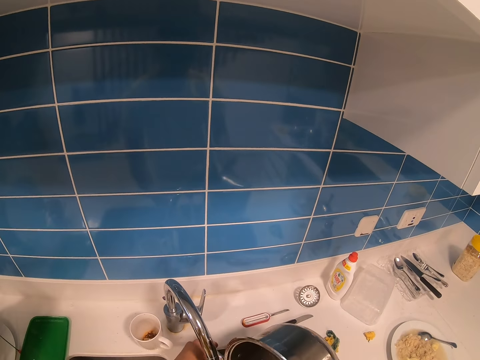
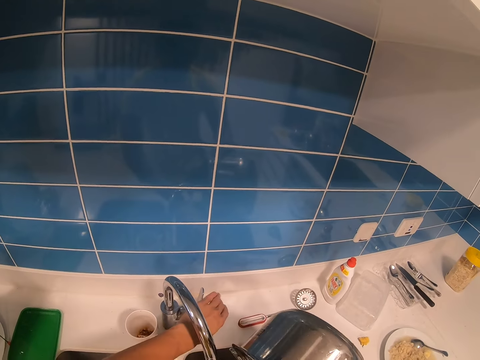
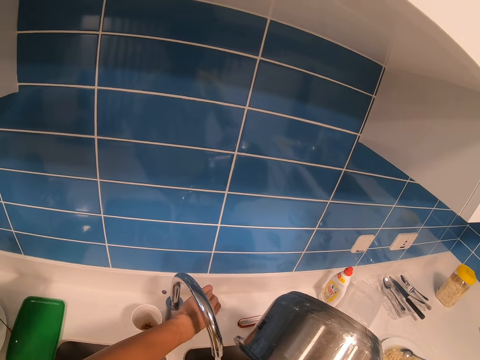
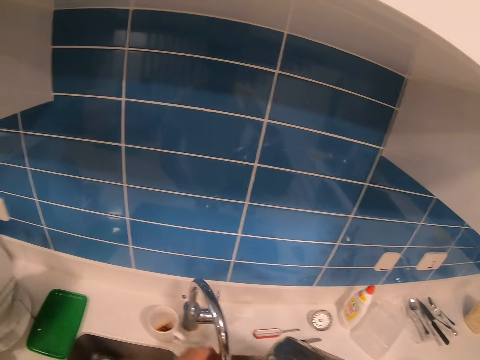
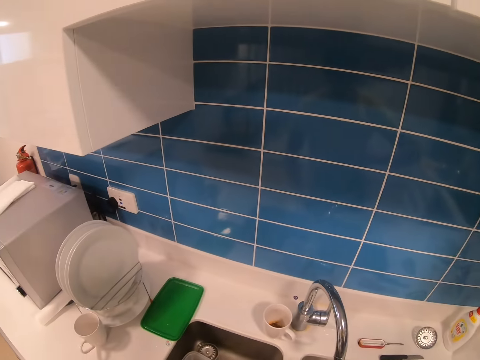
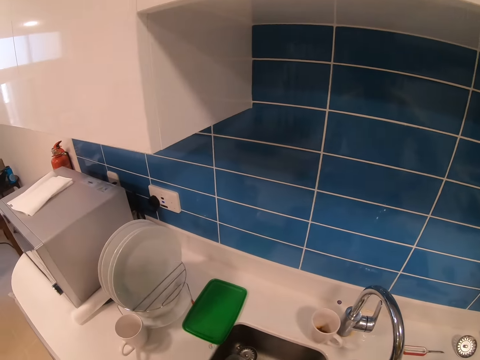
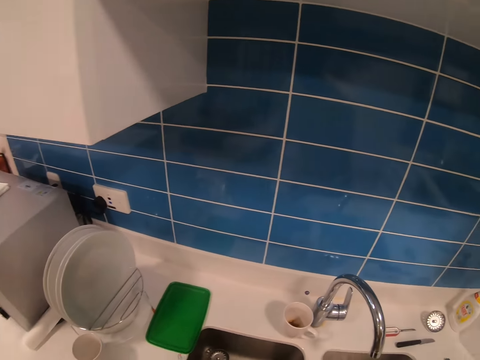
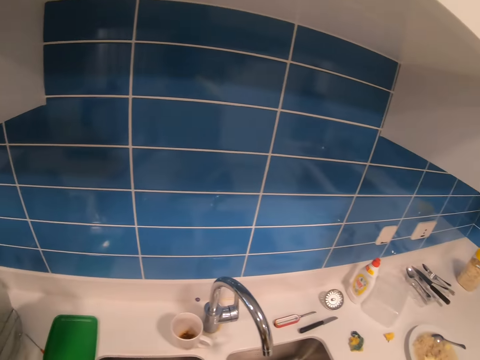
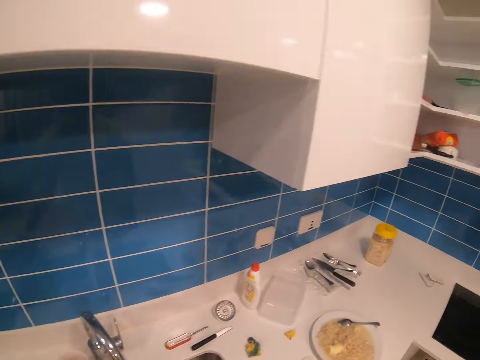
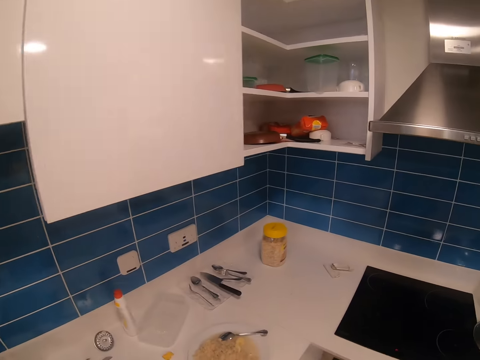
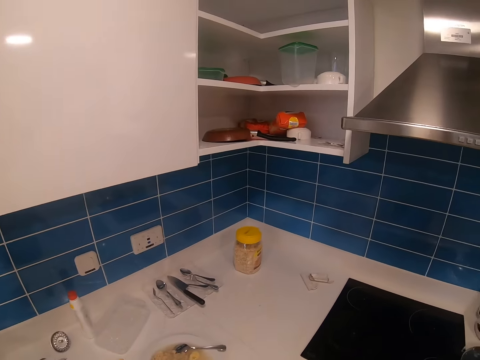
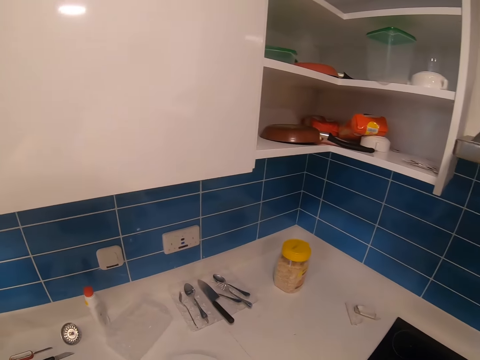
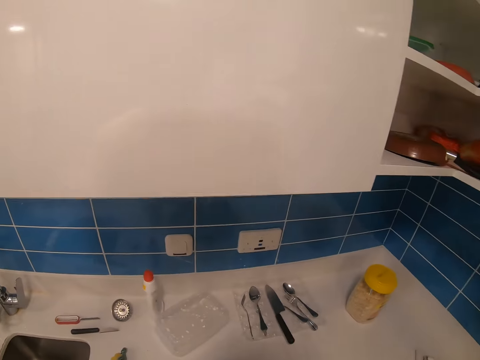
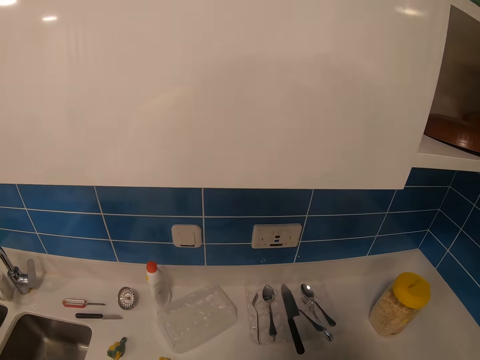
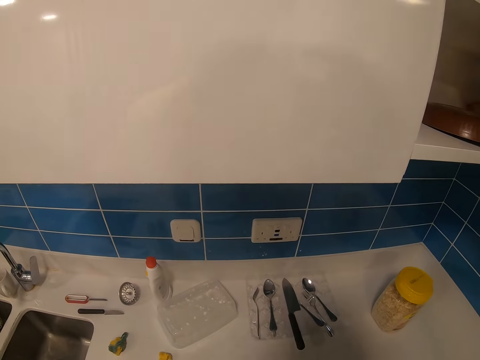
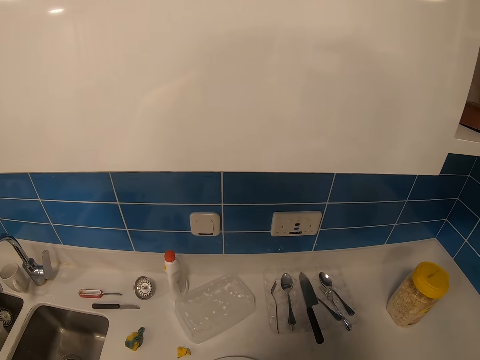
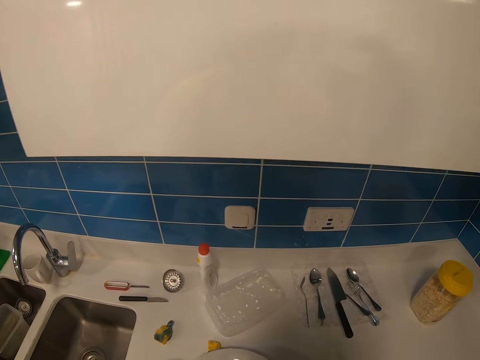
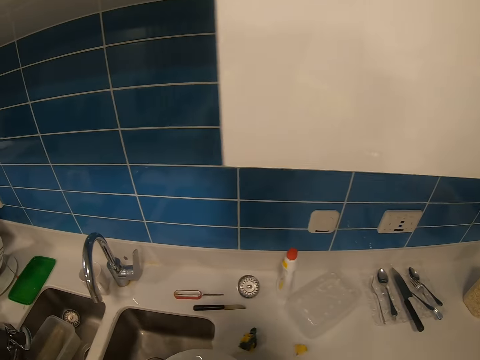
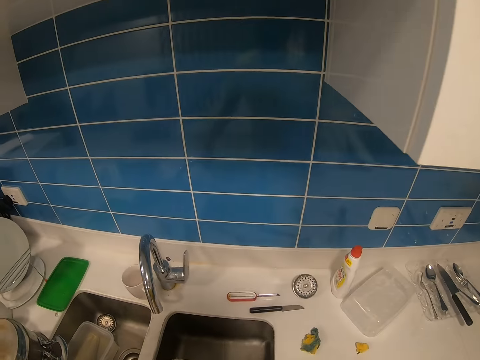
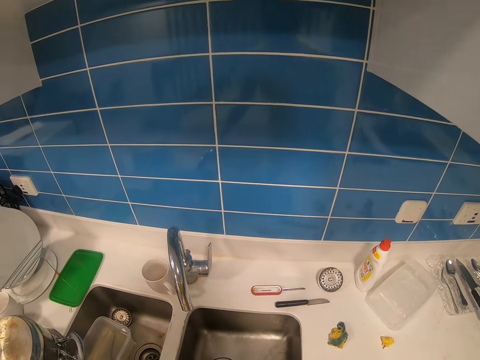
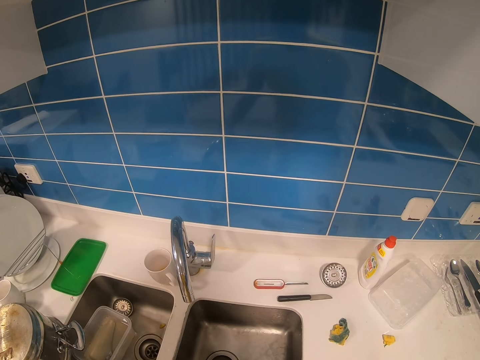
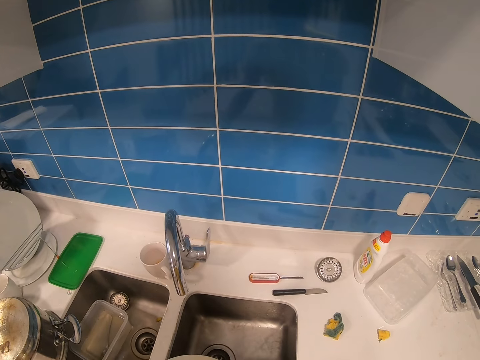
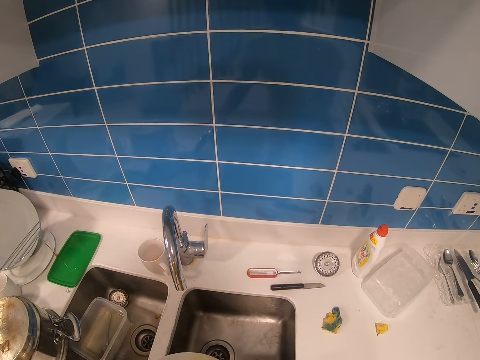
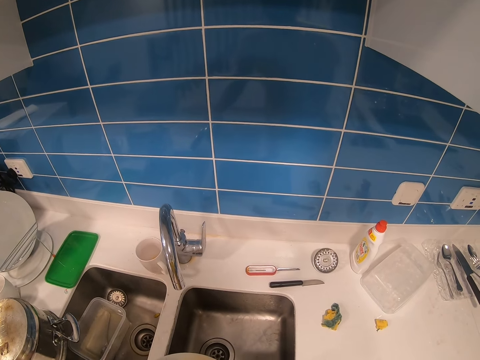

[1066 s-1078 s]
The camera wearer closes the tap. They look around.

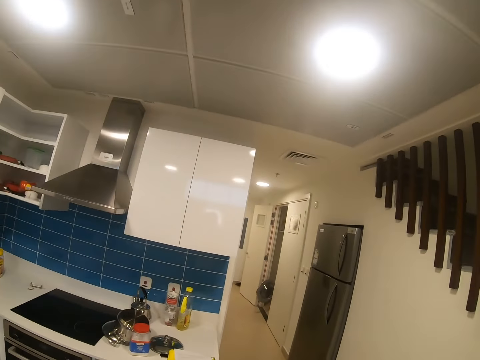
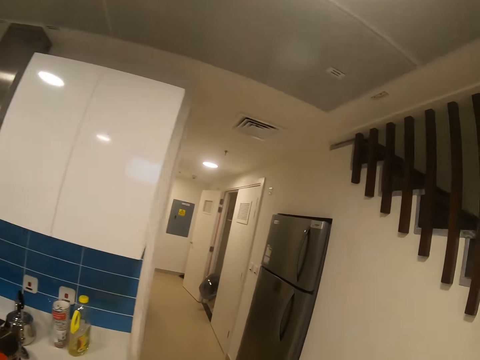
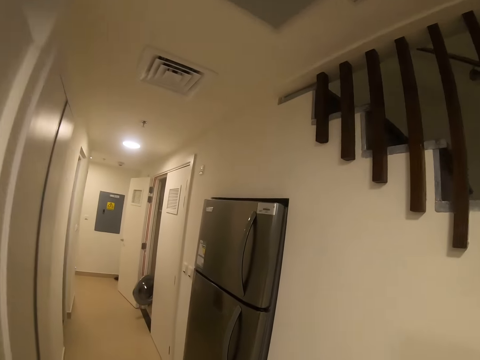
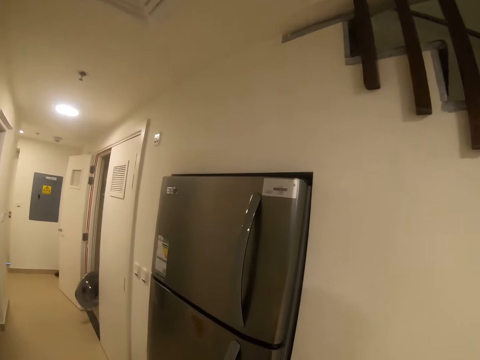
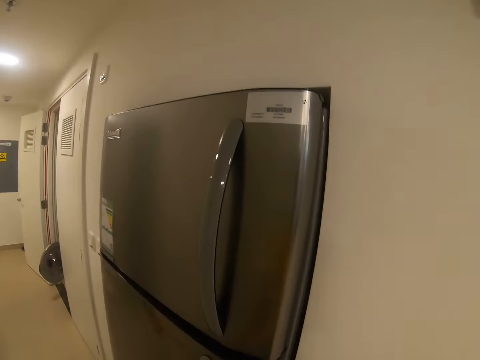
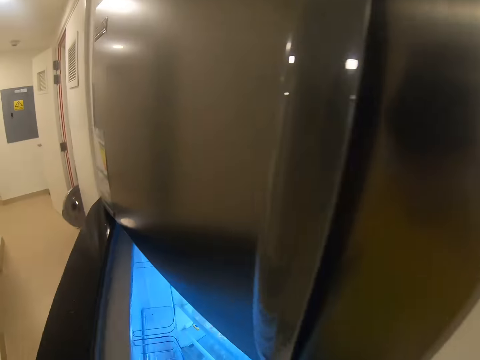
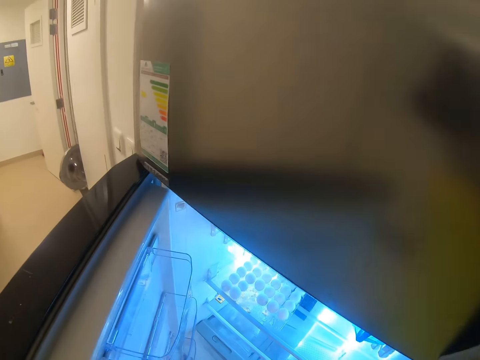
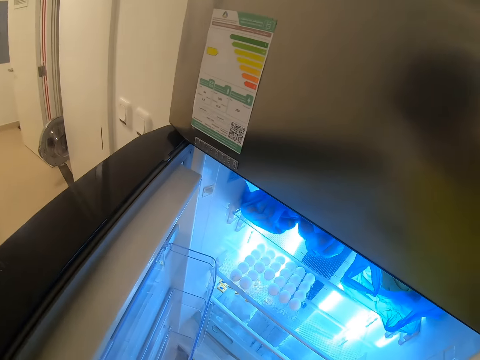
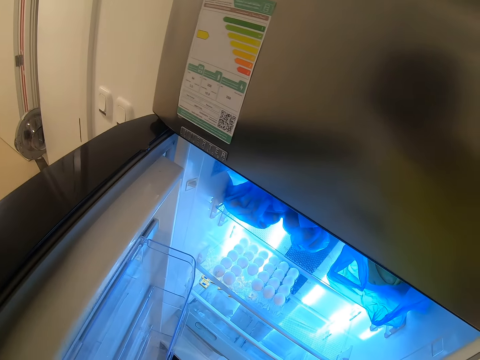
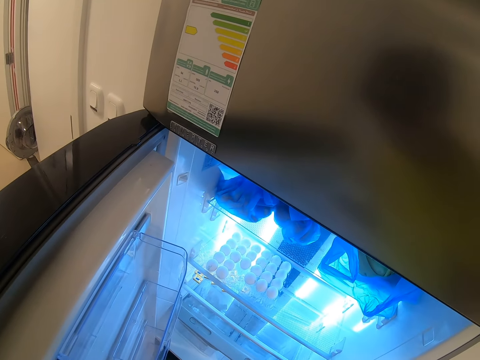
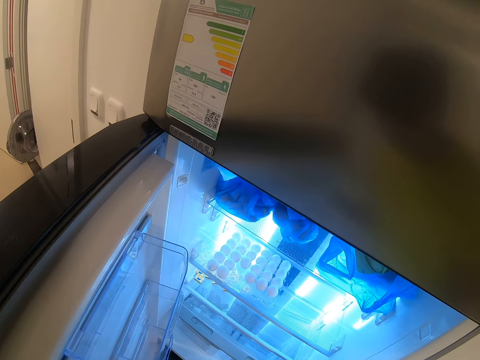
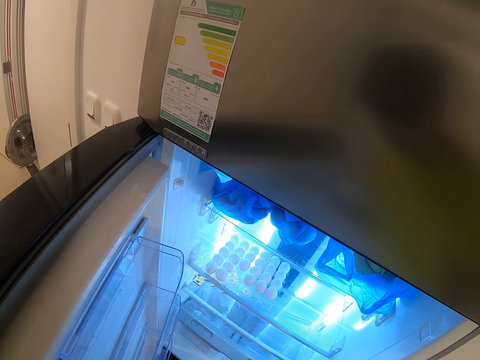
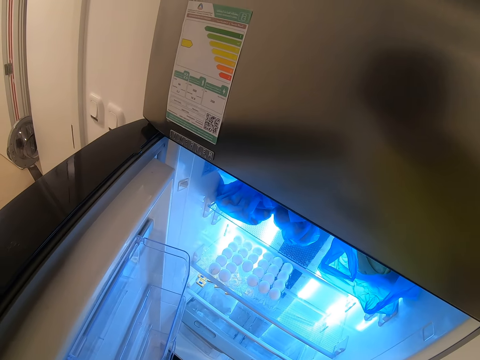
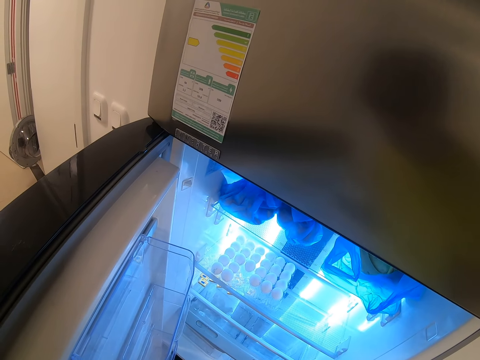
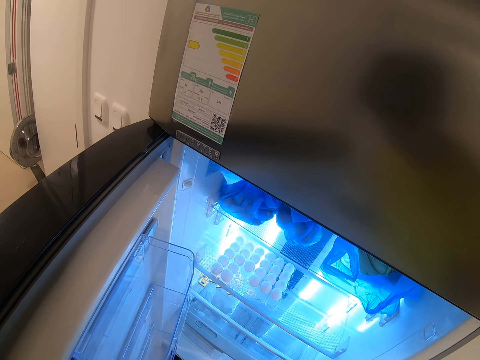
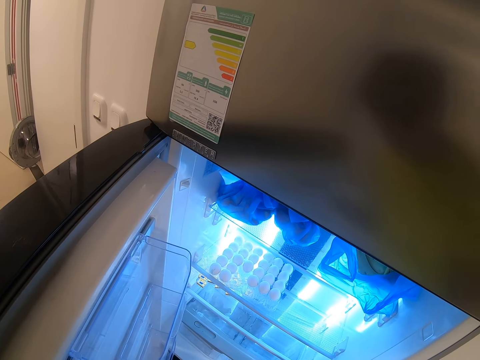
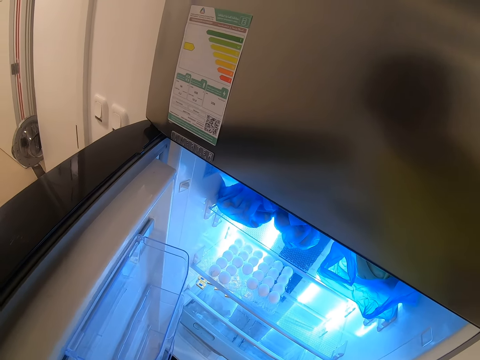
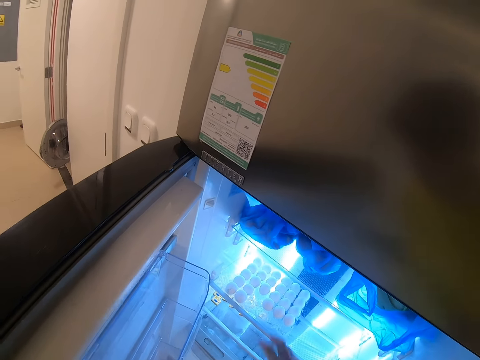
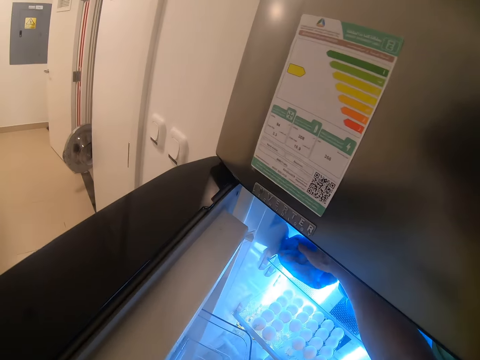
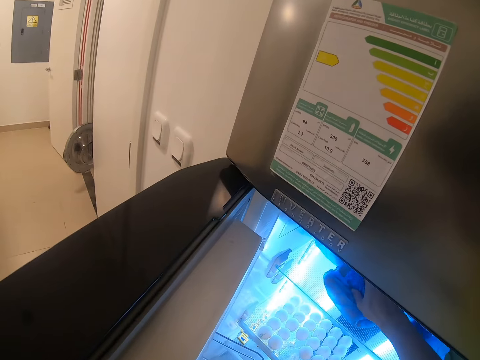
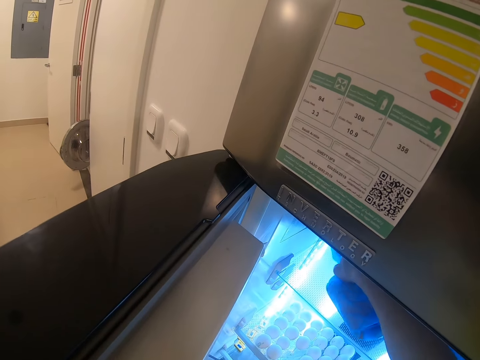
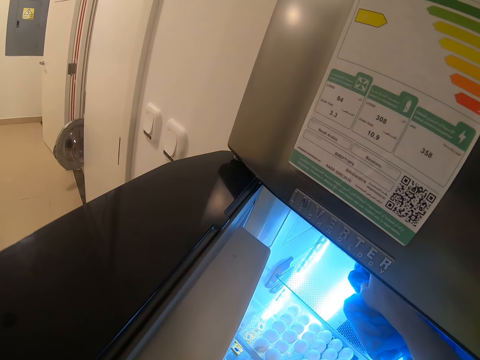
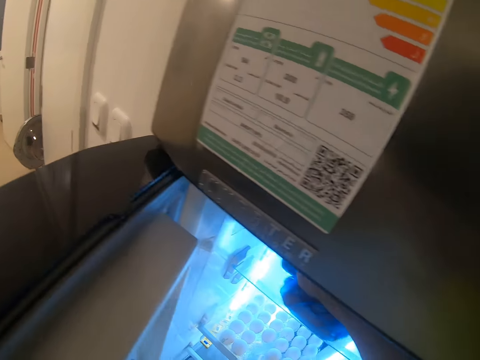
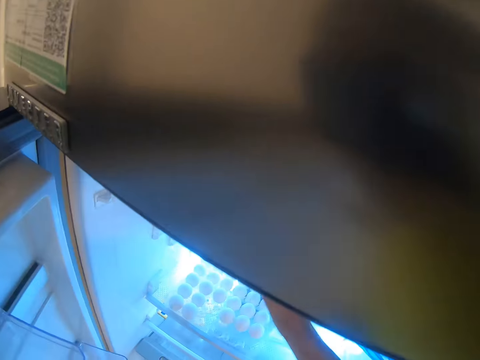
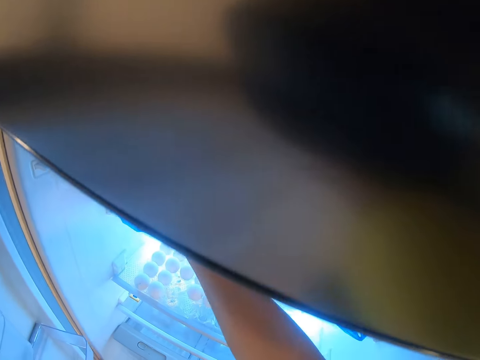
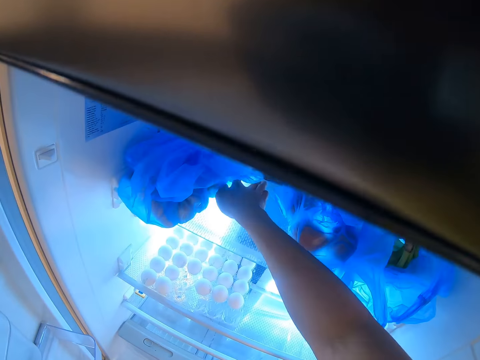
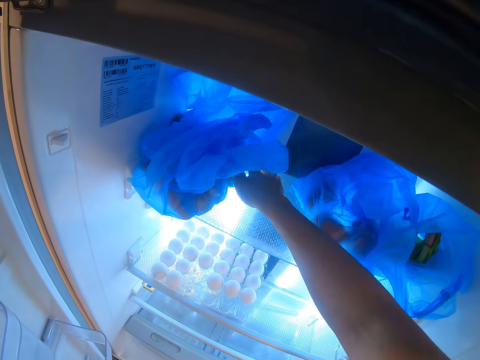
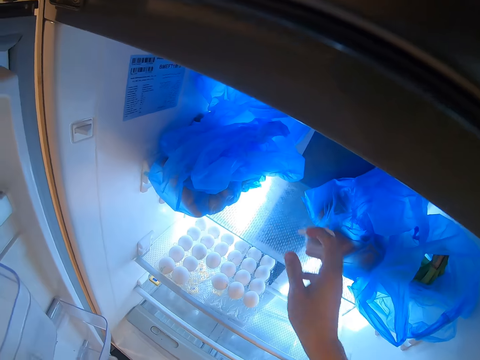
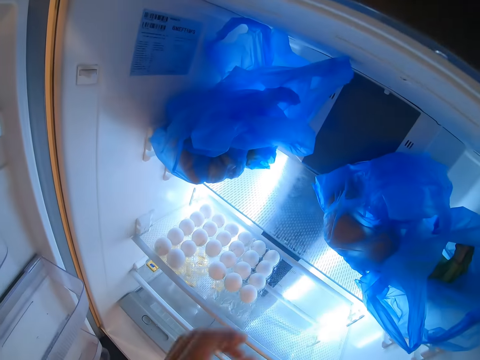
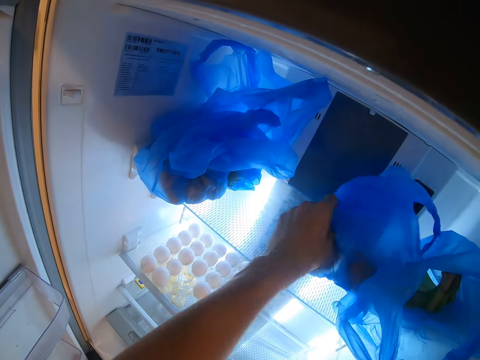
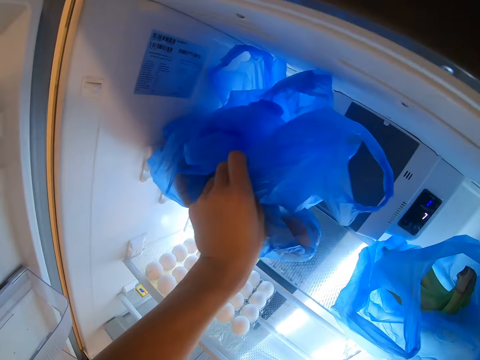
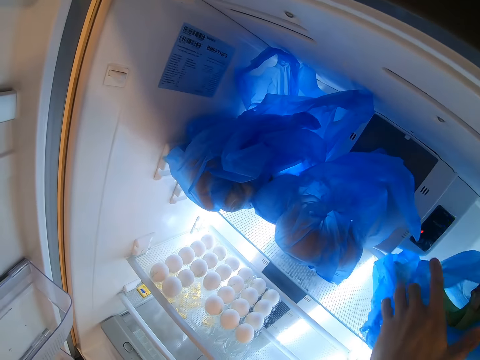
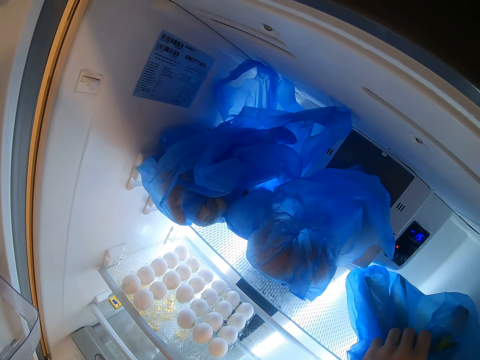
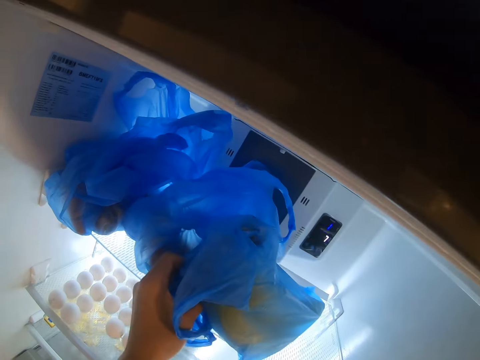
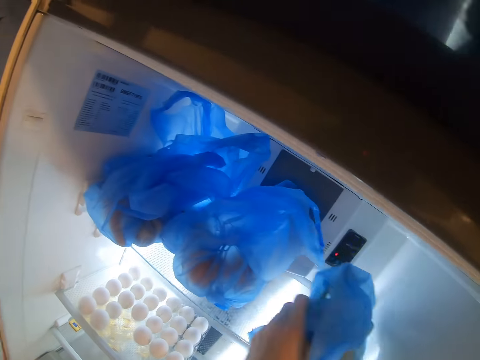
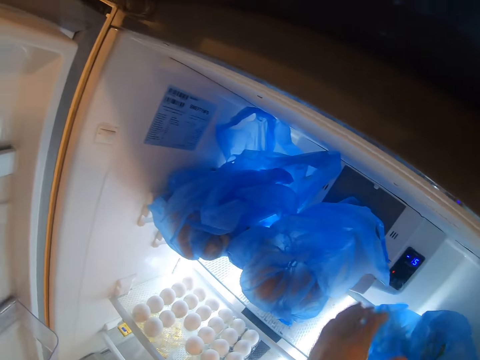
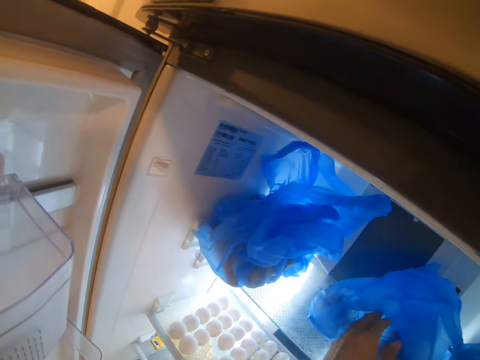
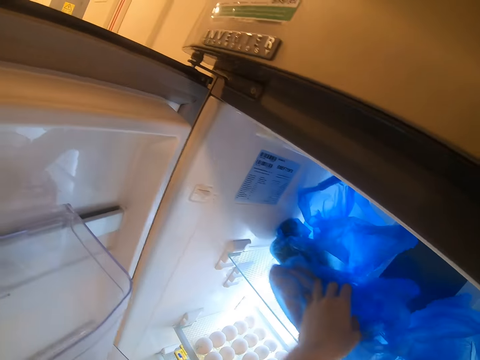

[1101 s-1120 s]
The camera wearer opens a fridge. They stare at the fridge. They move packages with a paper. They touch the nylon bags in the fridge. They move the packages with the paper again.
